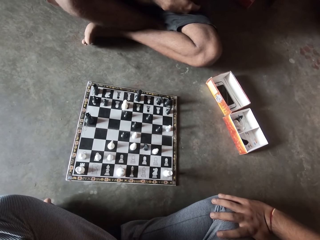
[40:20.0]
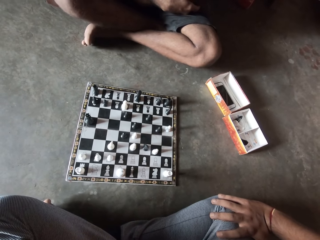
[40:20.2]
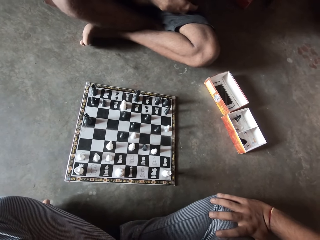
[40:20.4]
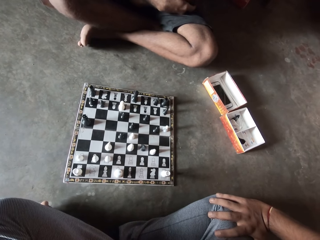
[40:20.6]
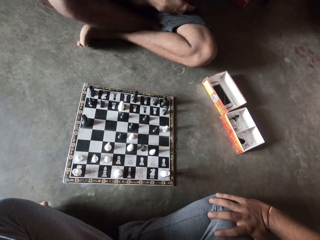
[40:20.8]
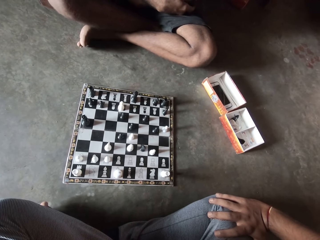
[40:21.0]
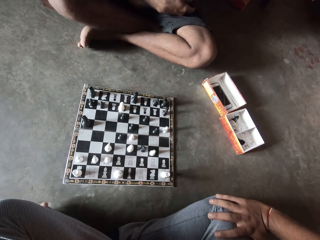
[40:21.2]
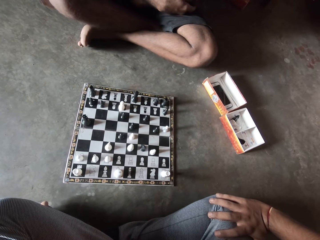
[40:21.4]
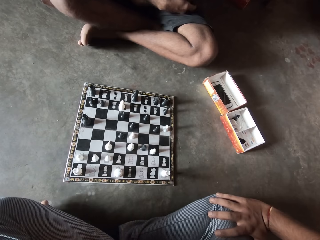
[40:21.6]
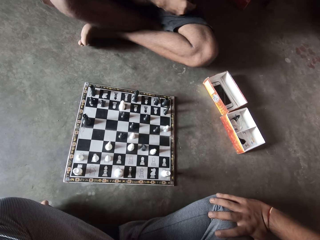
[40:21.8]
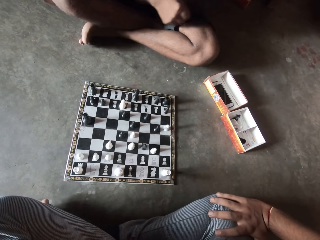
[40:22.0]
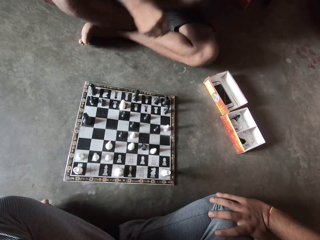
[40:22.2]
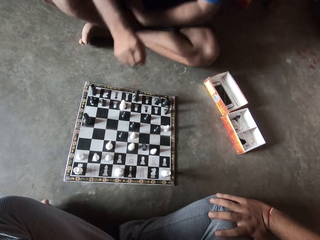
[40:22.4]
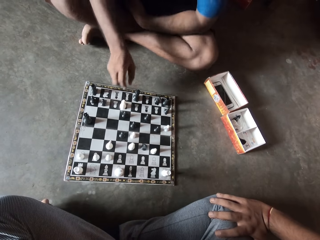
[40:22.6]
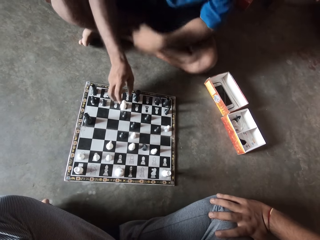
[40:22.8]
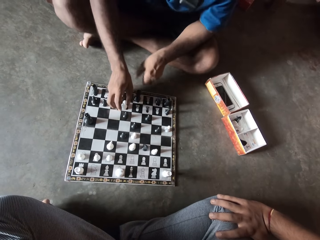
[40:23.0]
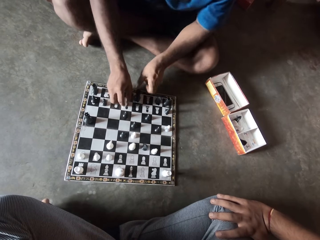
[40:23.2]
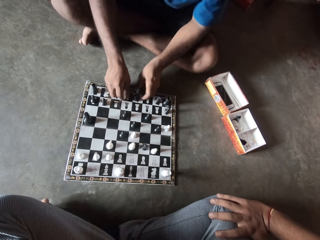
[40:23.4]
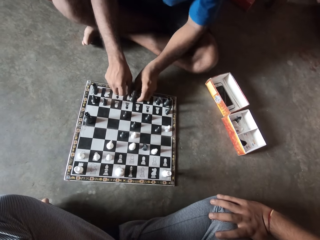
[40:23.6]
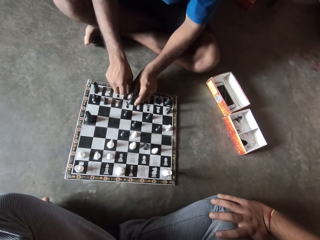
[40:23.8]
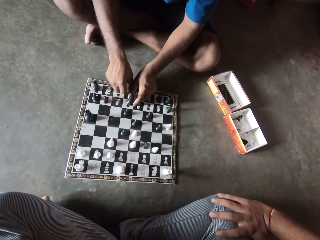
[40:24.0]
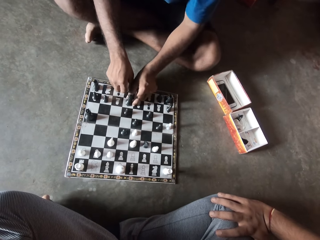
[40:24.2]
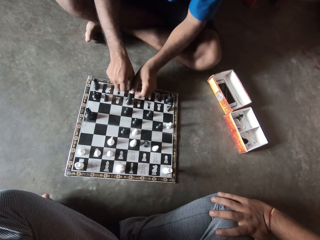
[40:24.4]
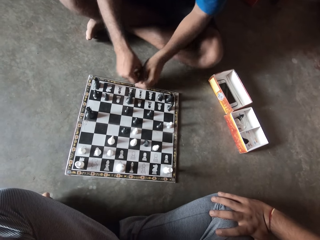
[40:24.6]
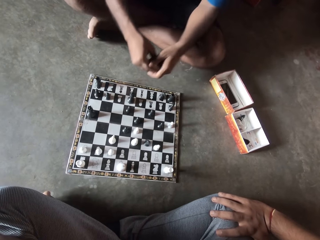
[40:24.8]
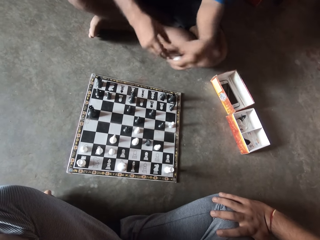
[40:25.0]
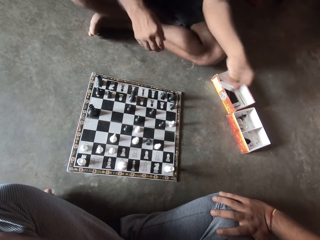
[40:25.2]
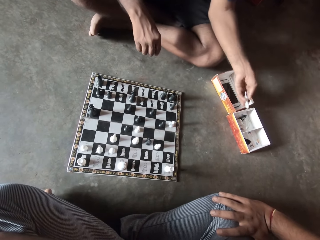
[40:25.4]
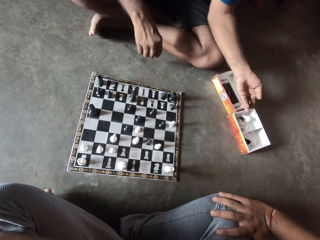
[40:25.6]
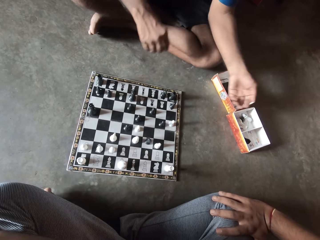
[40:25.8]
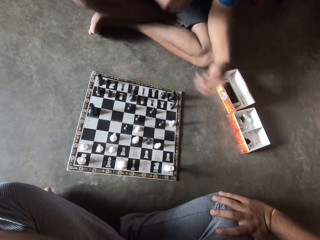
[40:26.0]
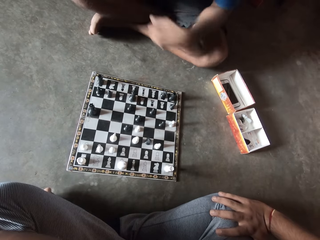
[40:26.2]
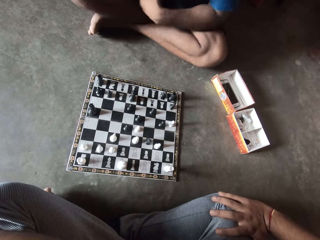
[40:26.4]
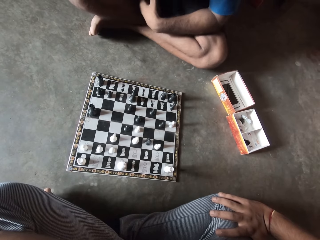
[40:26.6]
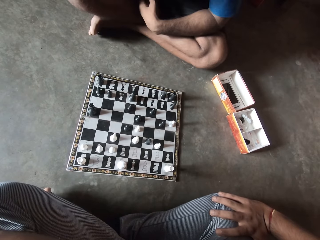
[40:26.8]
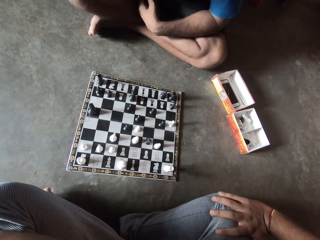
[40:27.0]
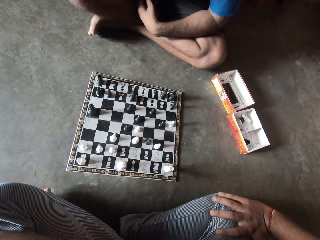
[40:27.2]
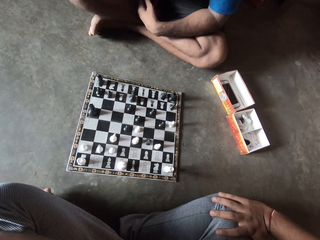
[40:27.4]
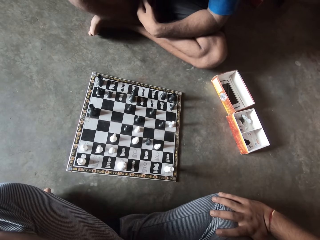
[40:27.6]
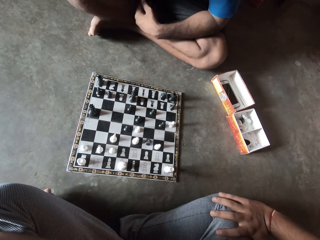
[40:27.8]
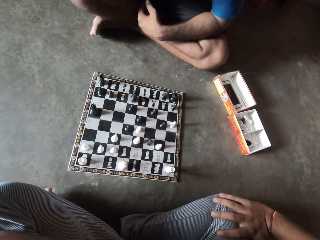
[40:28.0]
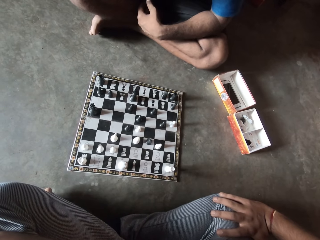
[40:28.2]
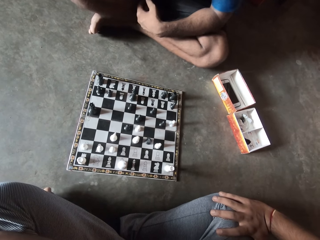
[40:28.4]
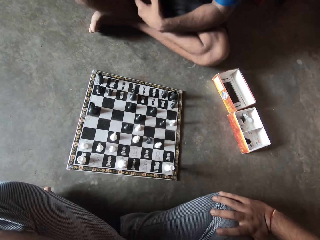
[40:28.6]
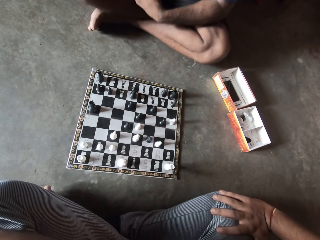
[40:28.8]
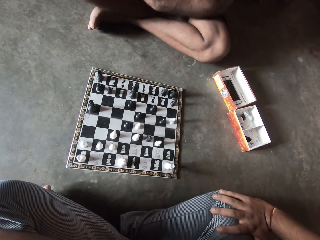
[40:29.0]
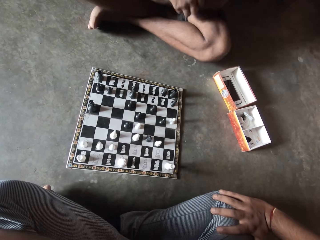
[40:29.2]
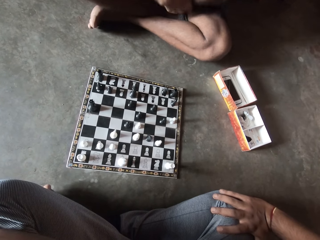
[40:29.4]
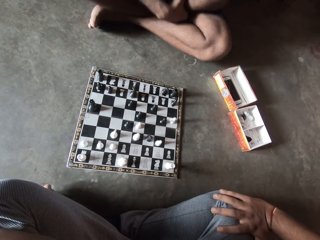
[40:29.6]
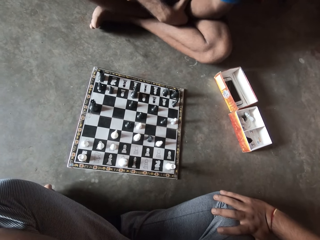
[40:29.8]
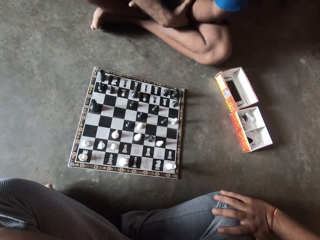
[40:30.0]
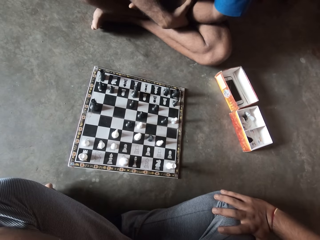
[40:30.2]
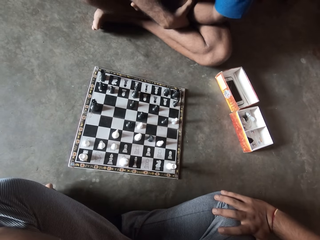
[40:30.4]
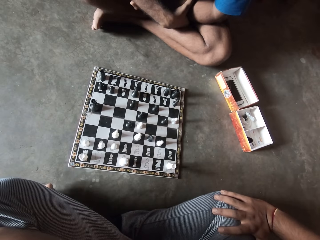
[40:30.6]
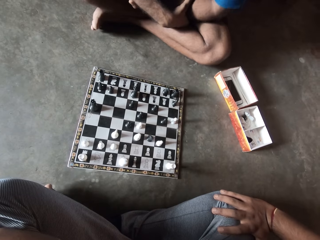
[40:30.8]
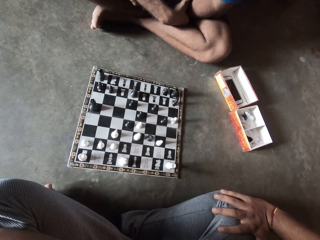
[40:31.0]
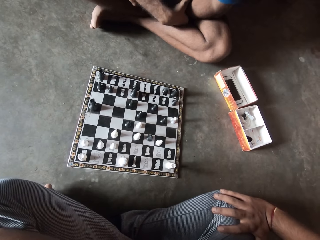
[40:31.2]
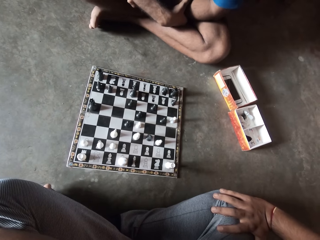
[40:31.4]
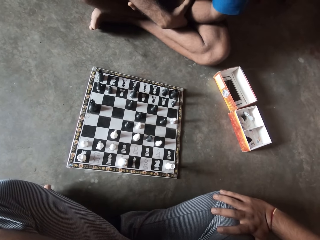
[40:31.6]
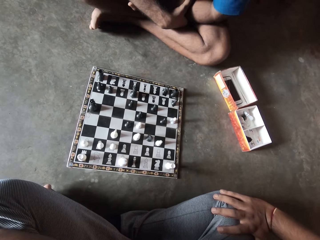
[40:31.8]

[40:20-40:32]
The man moves a white chess piece on the chess board. The man plays chess. The man moves a black chess piece on the chess board, removes a white chess piece from the chess board, and drops the white chess piece in a small container.

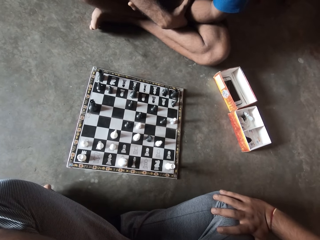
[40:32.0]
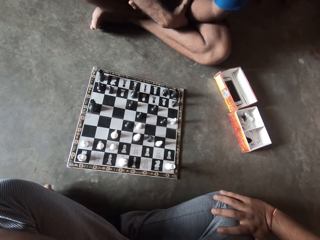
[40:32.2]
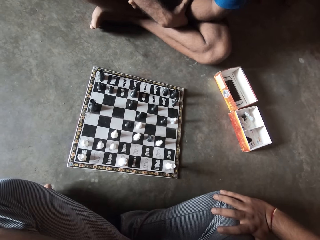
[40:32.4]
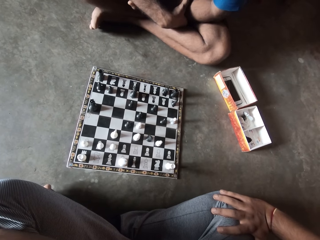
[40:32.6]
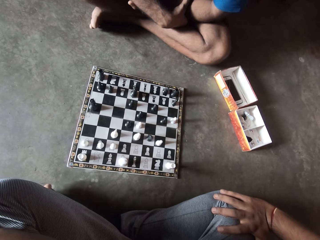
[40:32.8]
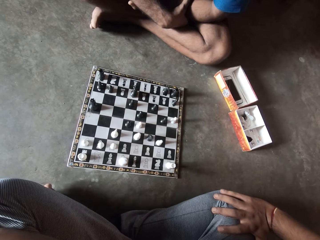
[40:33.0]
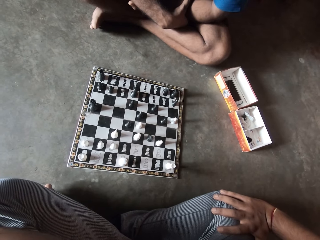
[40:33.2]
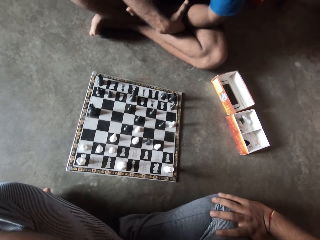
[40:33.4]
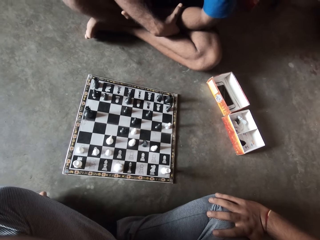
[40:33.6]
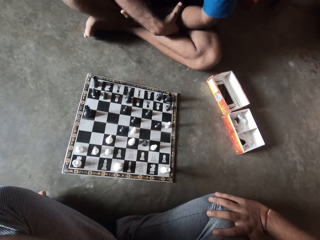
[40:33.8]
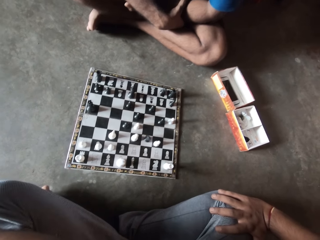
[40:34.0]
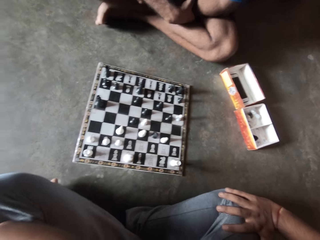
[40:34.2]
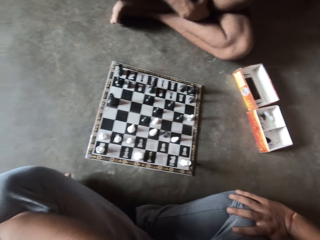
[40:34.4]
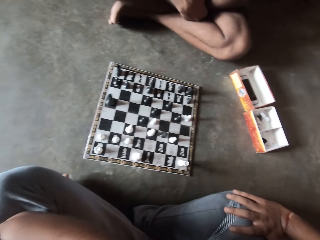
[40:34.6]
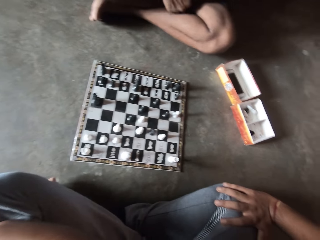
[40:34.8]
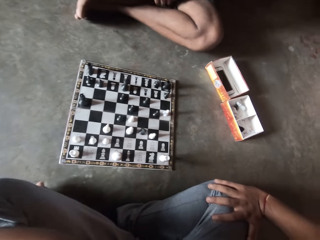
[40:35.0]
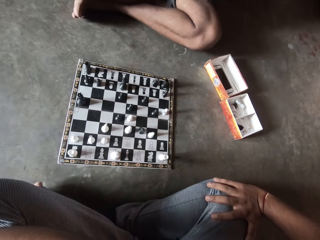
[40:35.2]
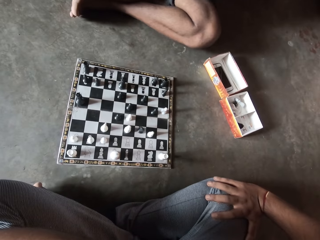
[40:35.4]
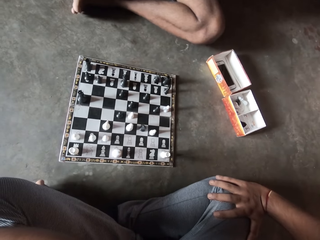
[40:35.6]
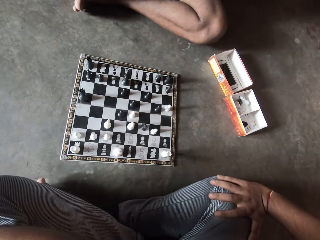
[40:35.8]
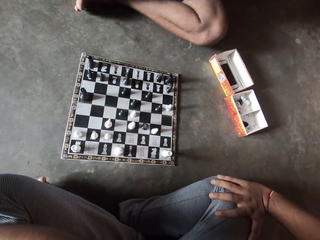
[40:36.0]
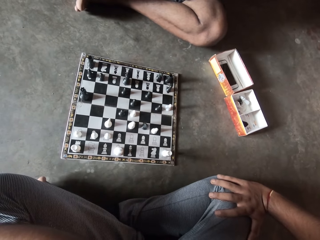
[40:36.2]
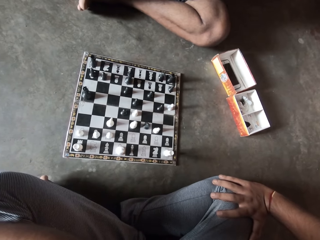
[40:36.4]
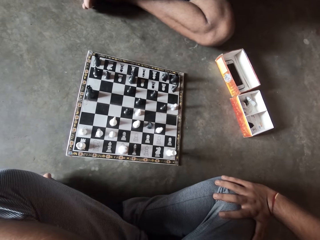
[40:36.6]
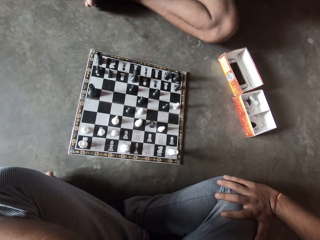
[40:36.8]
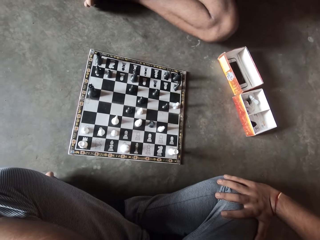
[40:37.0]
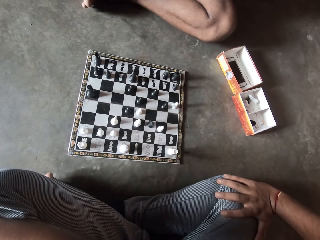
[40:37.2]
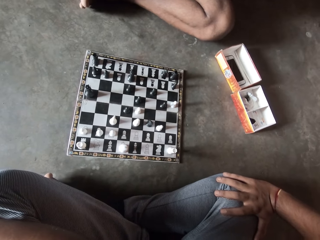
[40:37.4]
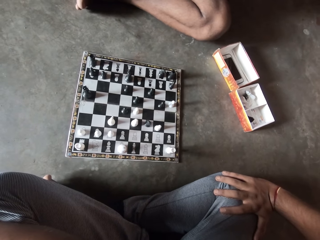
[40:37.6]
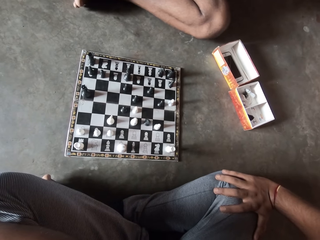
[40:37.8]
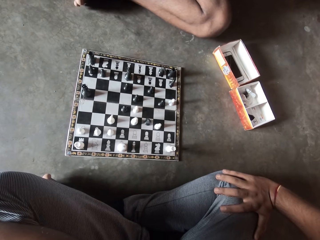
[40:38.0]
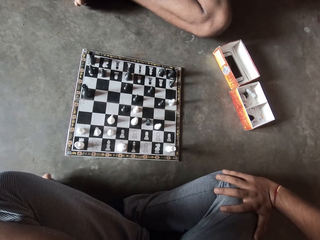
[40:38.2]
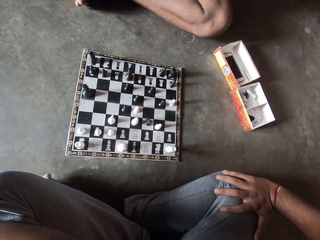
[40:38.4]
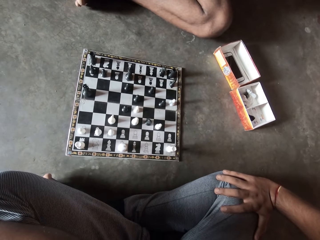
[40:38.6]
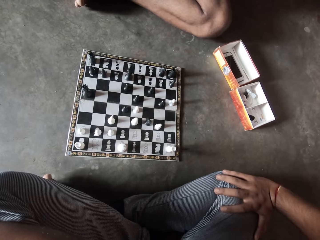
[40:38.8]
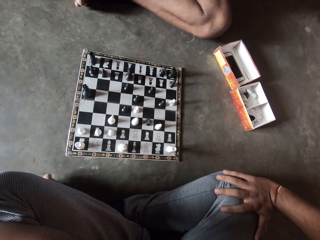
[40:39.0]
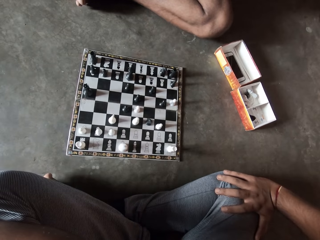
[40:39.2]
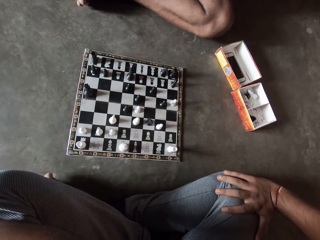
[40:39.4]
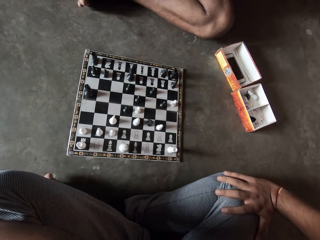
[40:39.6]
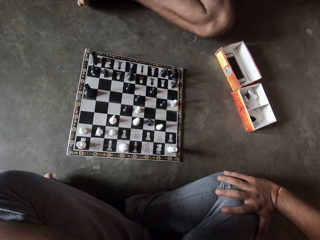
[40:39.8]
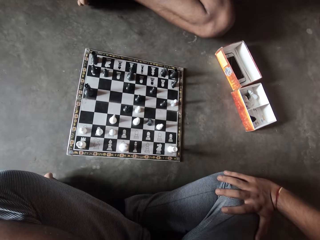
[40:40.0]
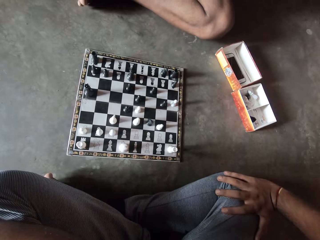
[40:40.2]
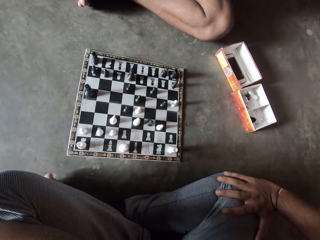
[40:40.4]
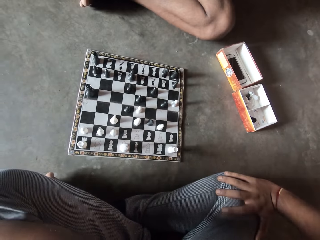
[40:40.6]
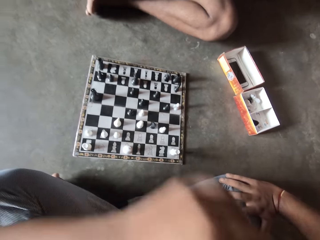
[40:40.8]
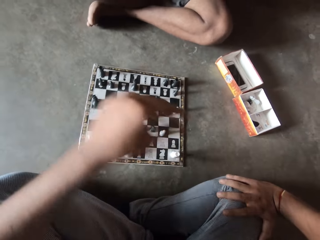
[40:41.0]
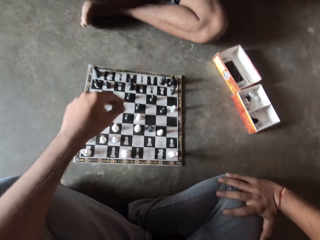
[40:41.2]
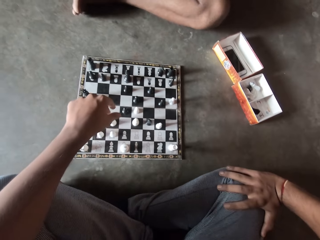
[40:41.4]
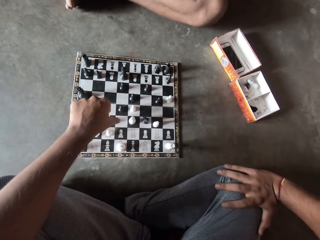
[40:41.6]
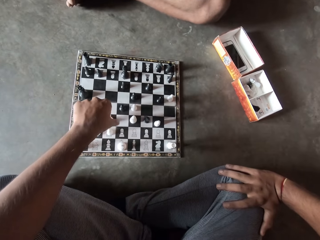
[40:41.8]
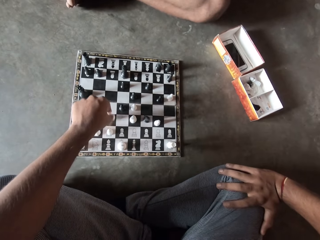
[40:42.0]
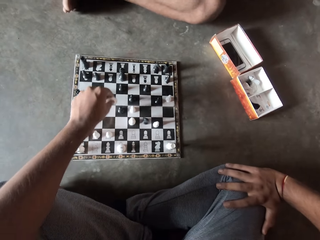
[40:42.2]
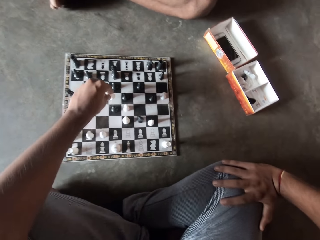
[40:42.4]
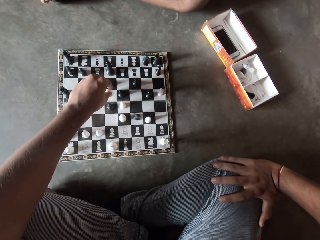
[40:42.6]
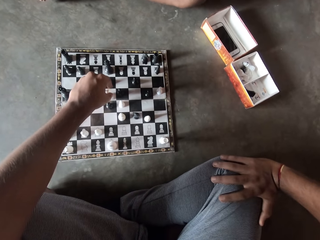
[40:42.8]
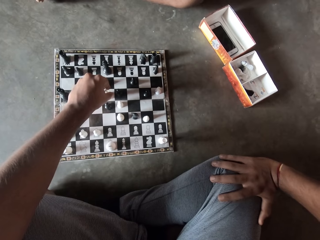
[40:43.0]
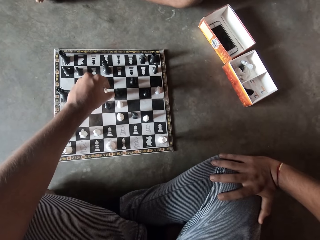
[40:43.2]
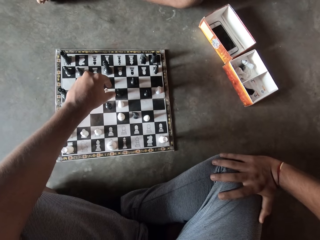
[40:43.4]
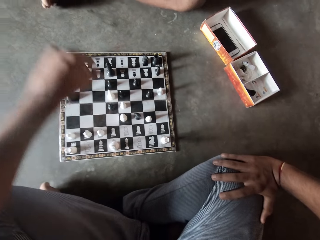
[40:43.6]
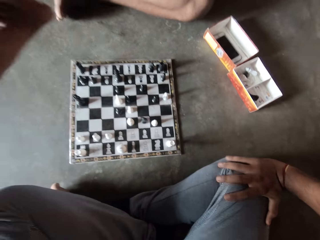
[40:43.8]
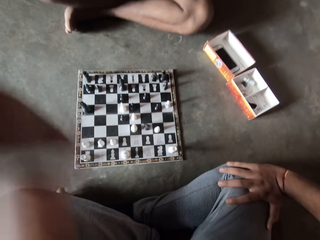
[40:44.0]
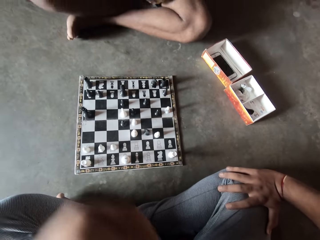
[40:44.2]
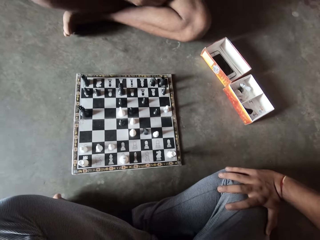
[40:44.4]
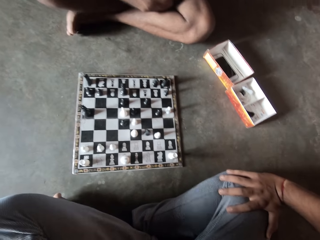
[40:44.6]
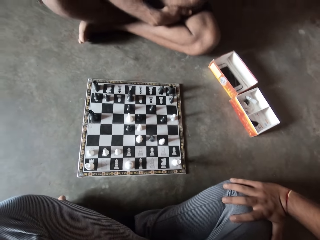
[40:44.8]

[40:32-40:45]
The camera wearer plays the chess game. They take the pawn, put the pawn down, and lift up the hand.
